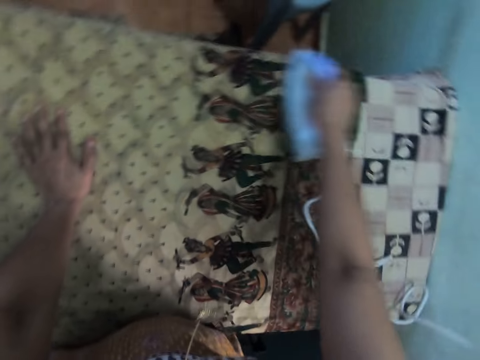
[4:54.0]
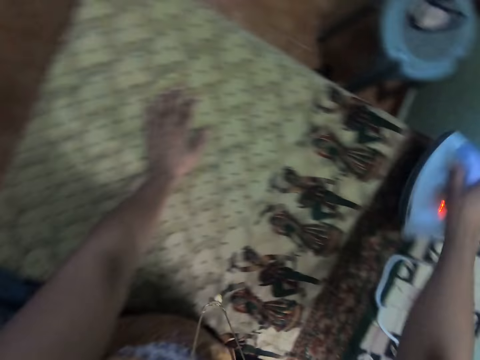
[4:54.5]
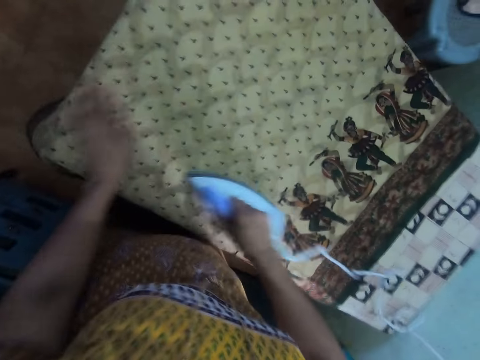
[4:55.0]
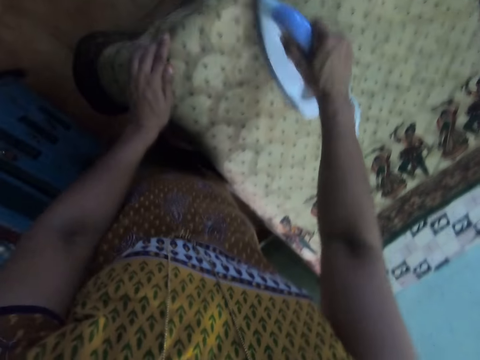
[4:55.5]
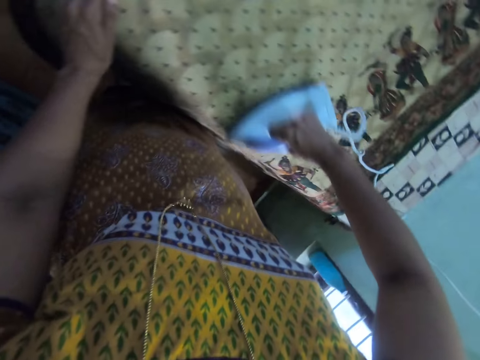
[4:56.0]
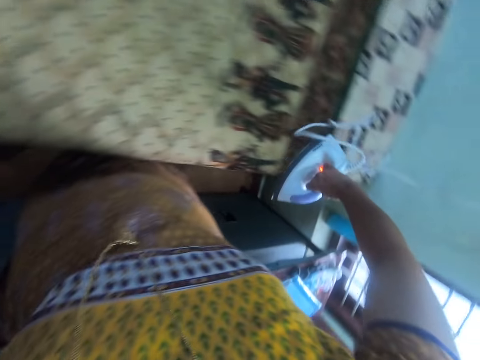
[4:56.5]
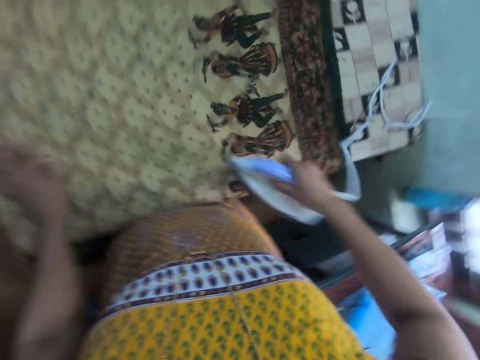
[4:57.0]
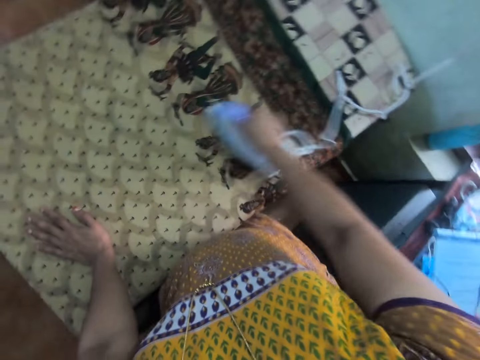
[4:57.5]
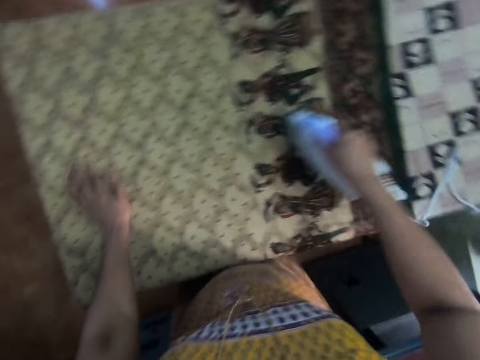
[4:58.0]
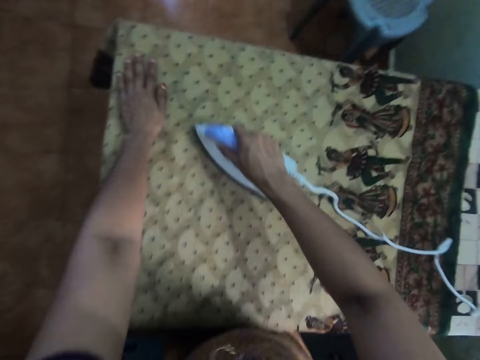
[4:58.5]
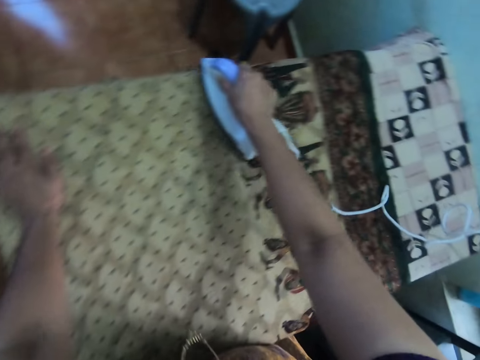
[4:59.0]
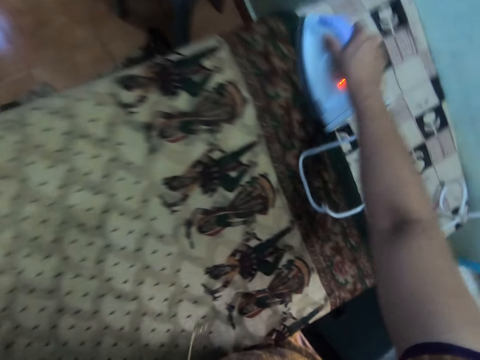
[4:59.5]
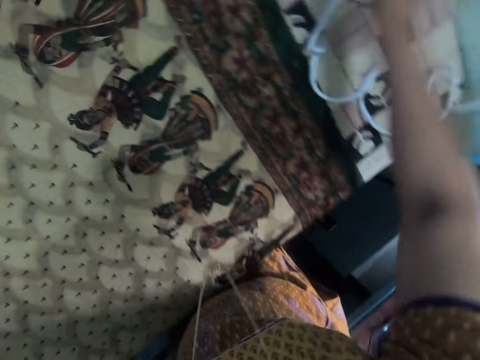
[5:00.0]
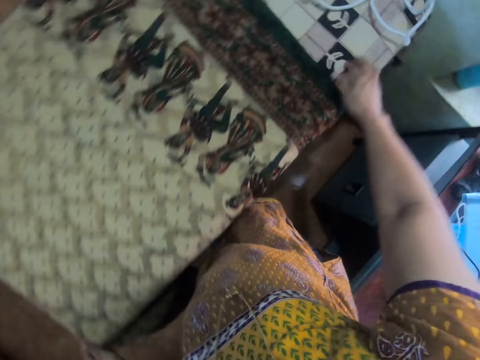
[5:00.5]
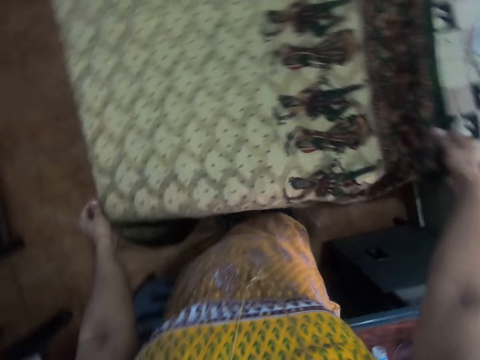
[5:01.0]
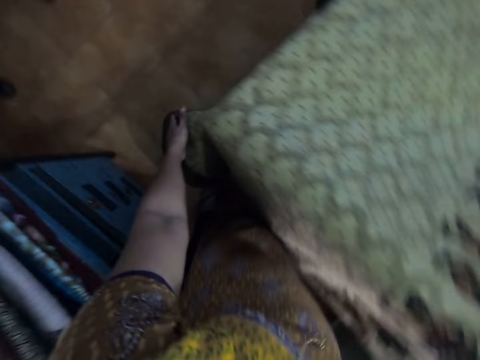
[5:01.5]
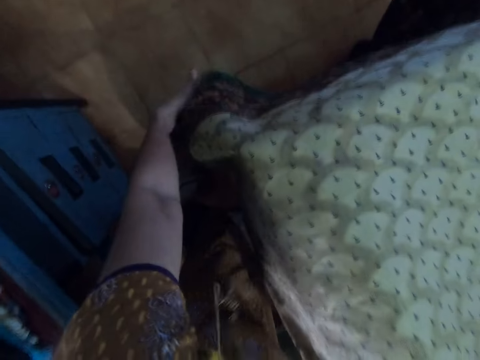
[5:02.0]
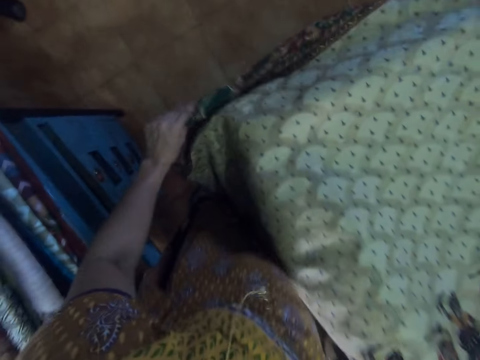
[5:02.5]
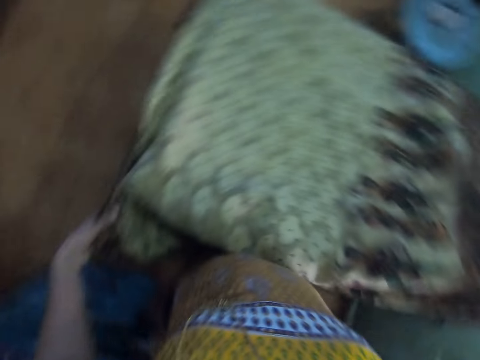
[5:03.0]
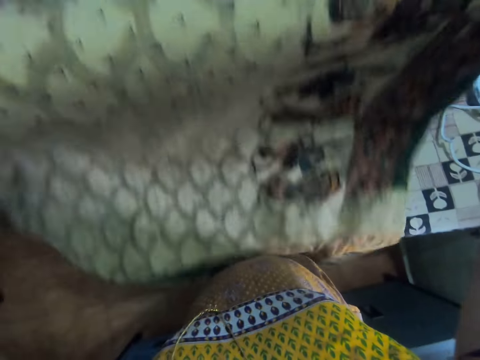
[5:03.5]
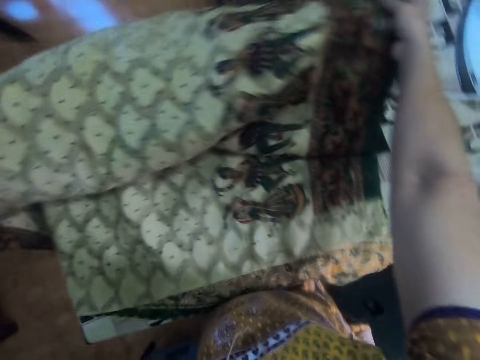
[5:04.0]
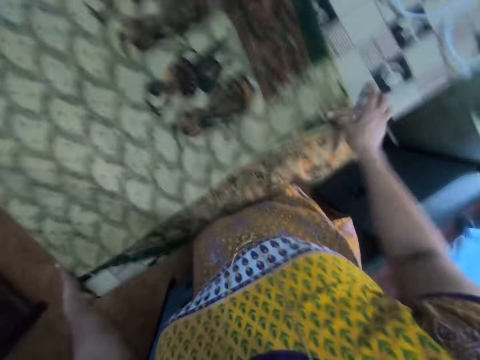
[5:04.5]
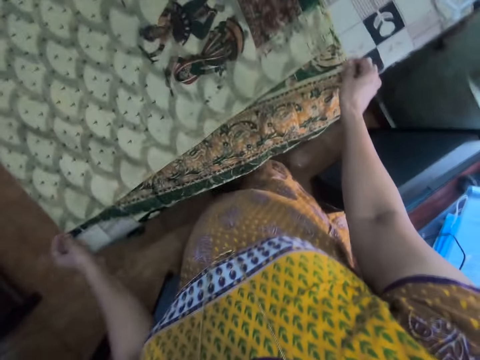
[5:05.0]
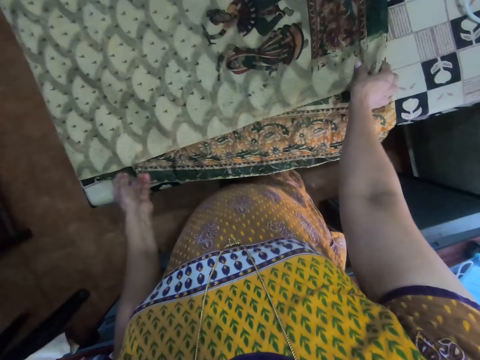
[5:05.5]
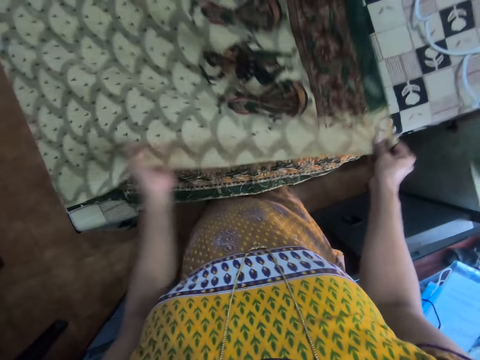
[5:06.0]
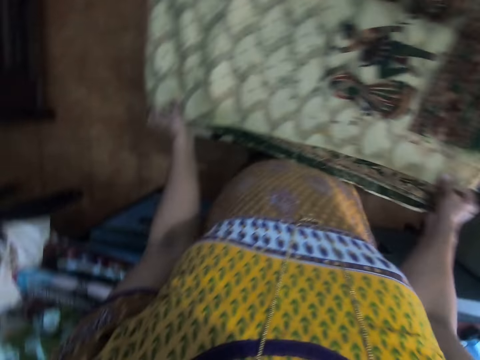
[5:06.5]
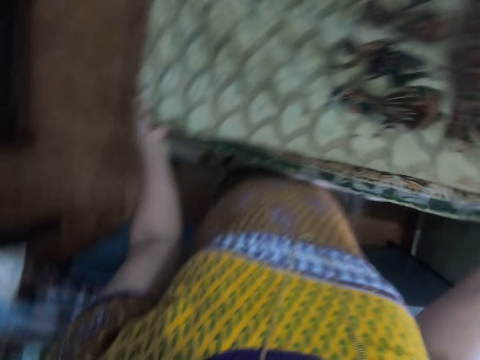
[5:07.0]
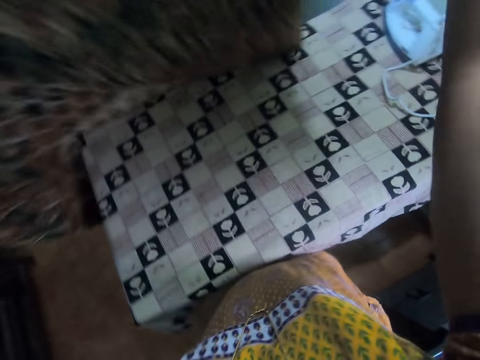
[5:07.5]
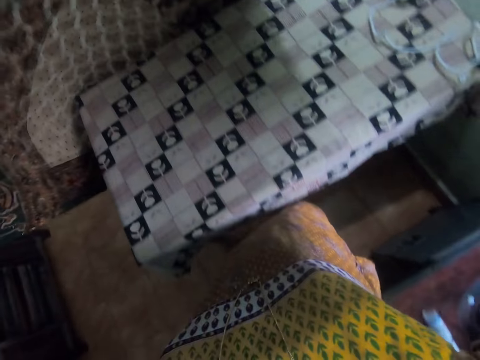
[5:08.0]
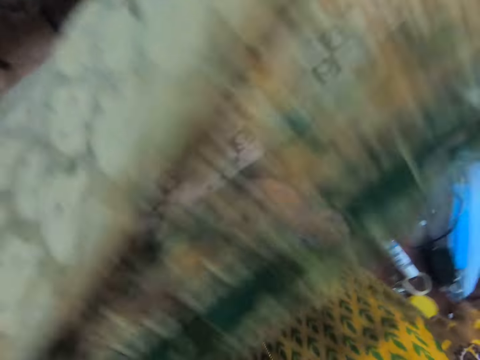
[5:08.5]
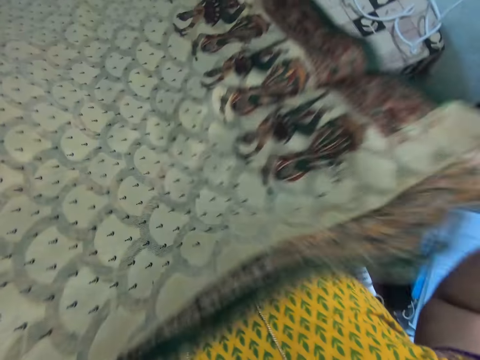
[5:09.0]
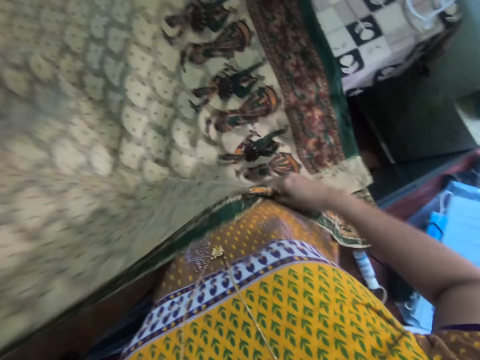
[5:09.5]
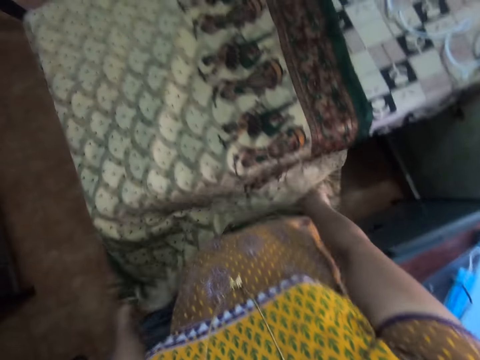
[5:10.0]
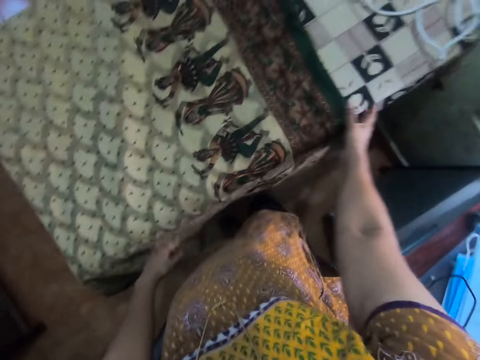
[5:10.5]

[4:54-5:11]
The camera wearer moves a hand repeatedly. They place down the iron box on the table. They stretch the cloth. They hold the material, move the material, adjust the material, pick up the material and put the material on the table.

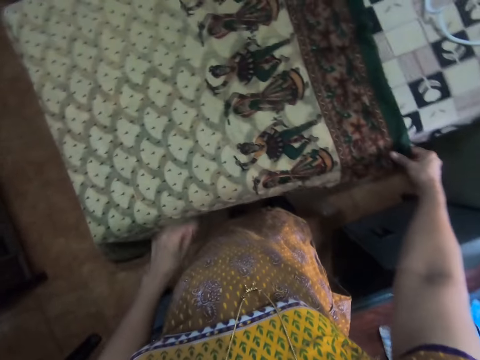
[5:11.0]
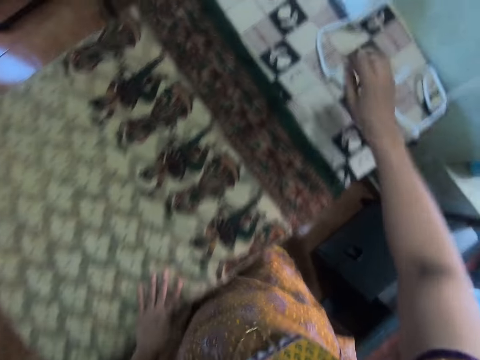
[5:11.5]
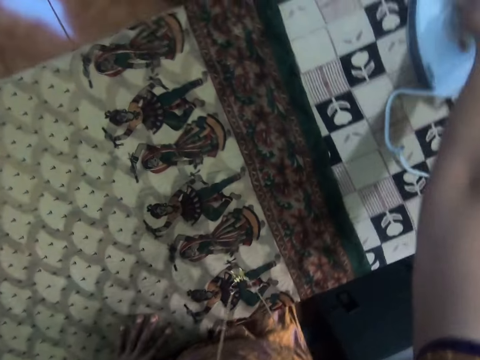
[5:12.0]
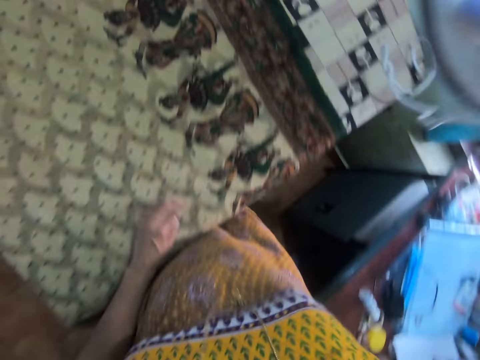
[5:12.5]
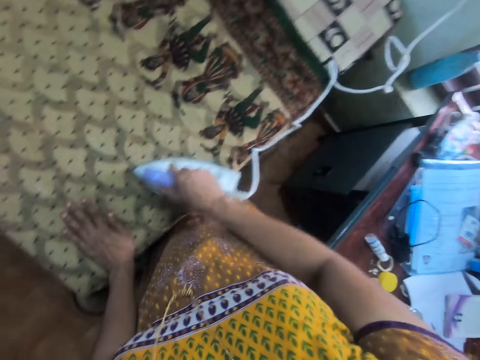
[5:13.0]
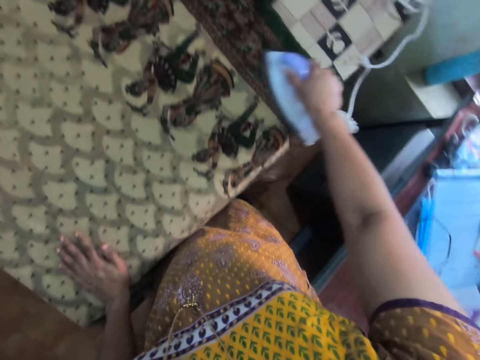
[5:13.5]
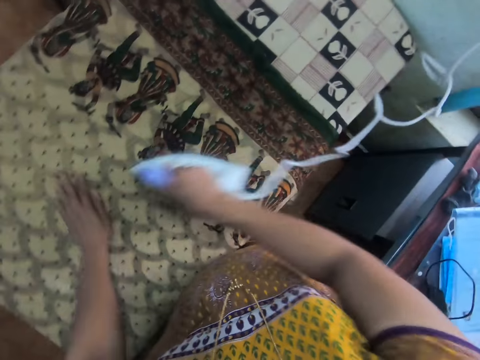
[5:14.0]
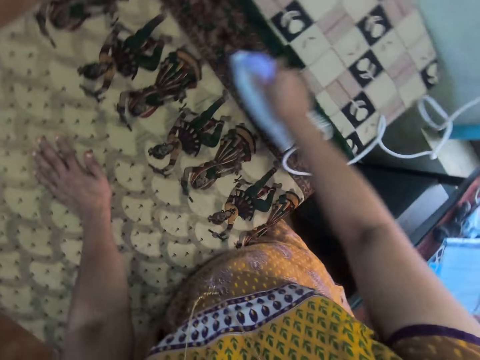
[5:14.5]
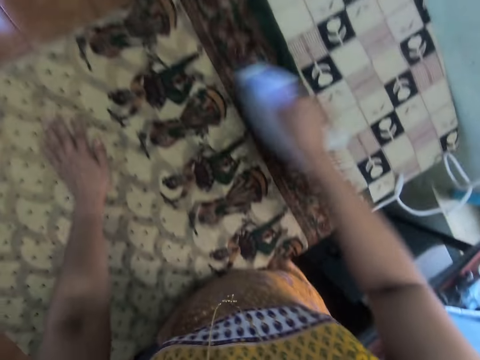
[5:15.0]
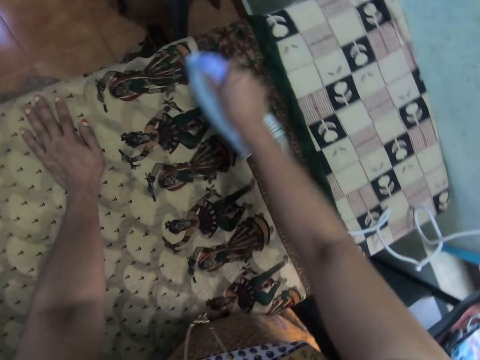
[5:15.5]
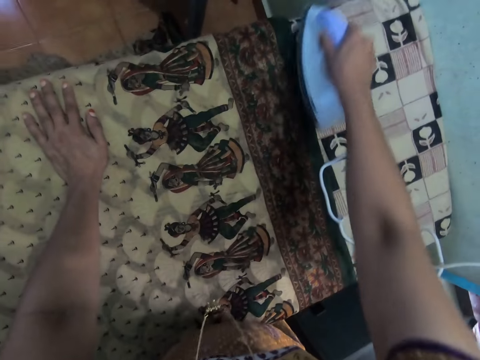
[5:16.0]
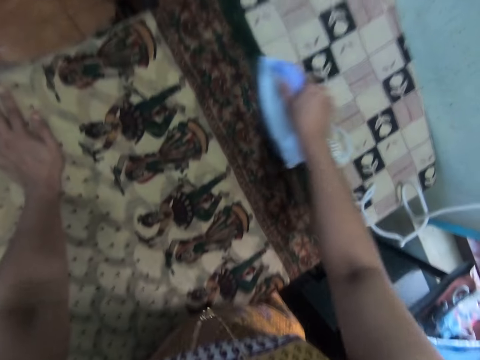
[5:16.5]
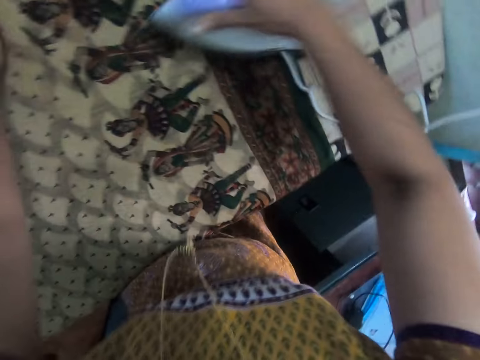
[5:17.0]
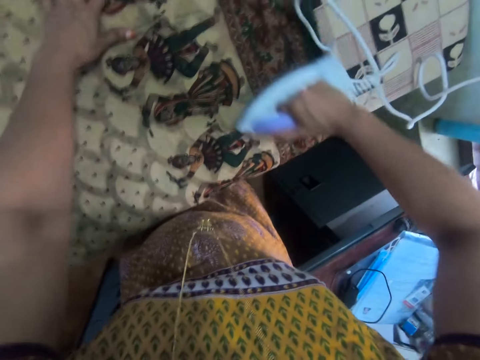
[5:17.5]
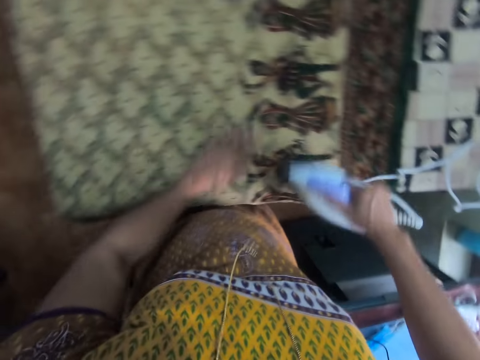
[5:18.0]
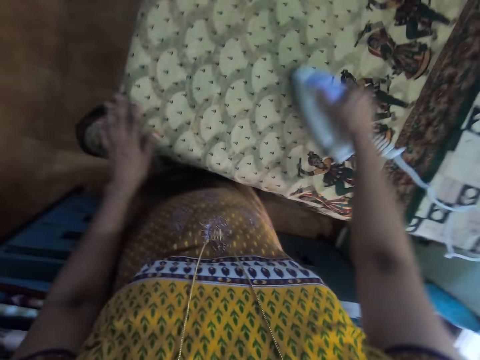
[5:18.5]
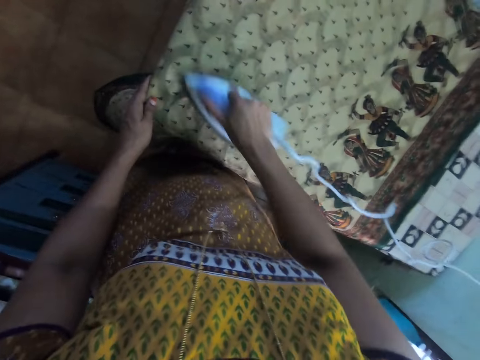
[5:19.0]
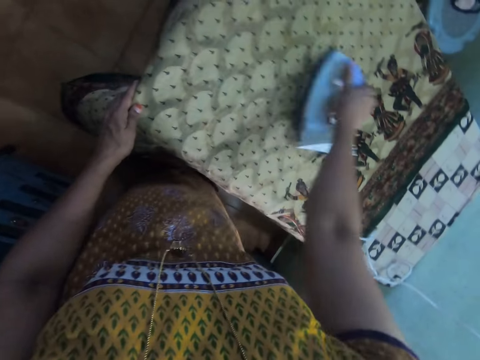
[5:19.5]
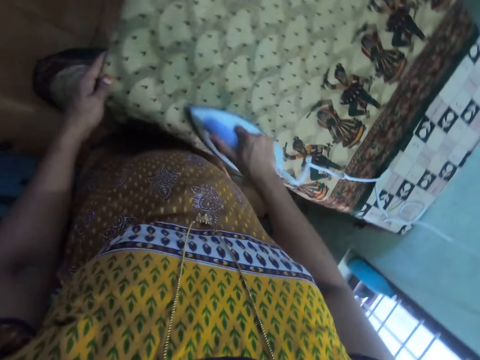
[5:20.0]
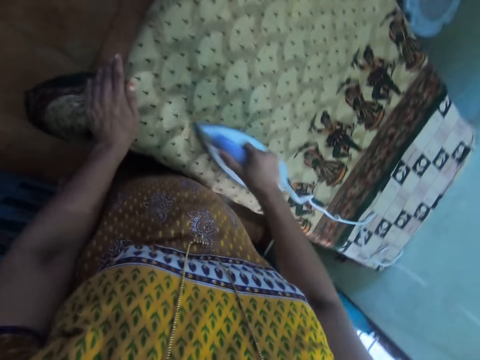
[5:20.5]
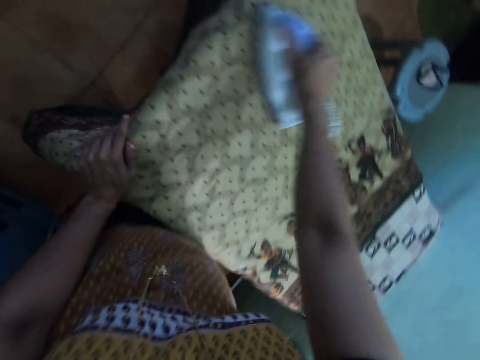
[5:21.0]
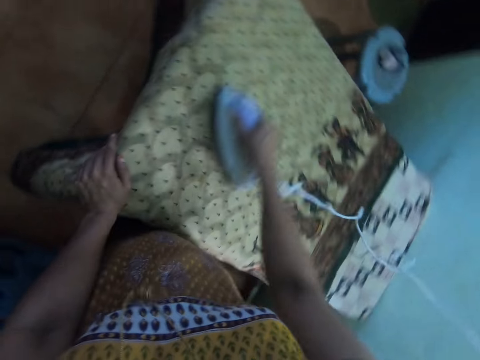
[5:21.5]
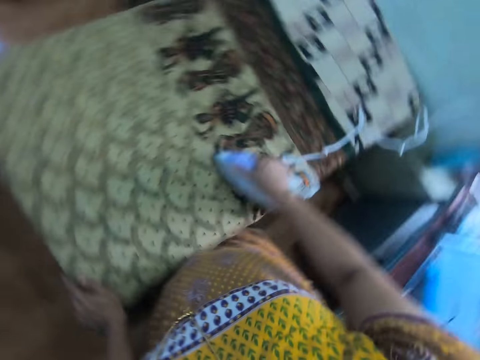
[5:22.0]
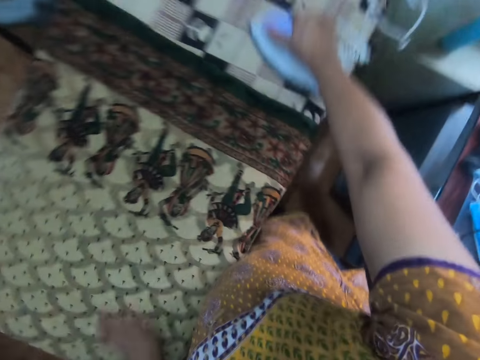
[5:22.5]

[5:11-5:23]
The camera wearer adjusts the material and holds the material. They pick up the iron box. They move a hand. They iron the cloth. They move a hand repeatedly.
